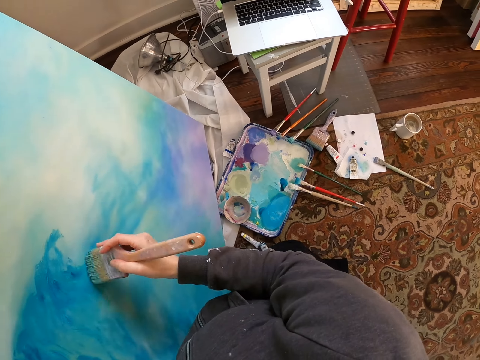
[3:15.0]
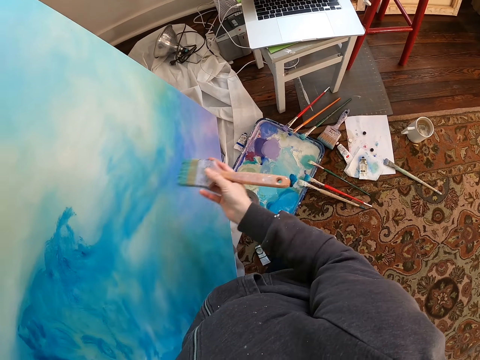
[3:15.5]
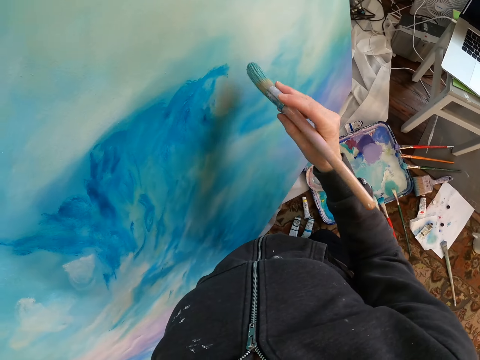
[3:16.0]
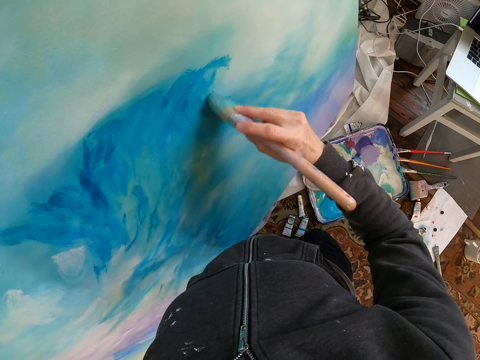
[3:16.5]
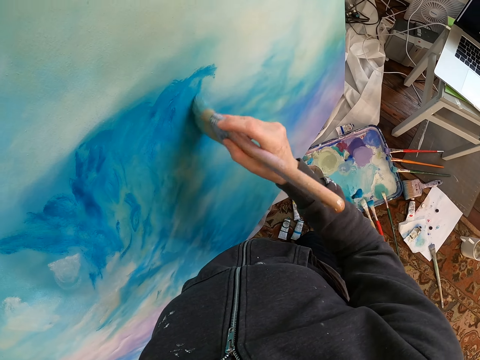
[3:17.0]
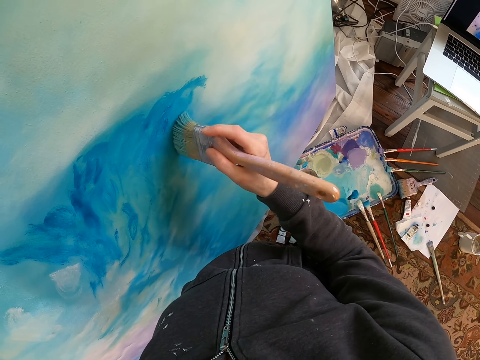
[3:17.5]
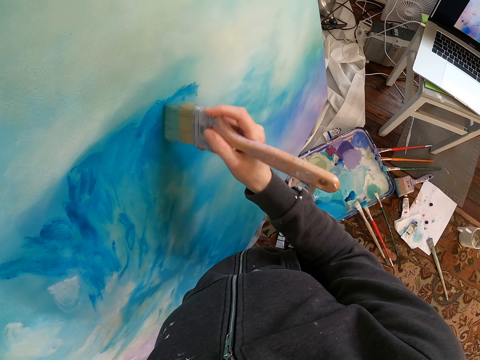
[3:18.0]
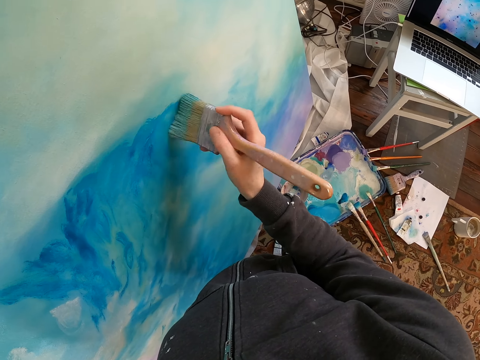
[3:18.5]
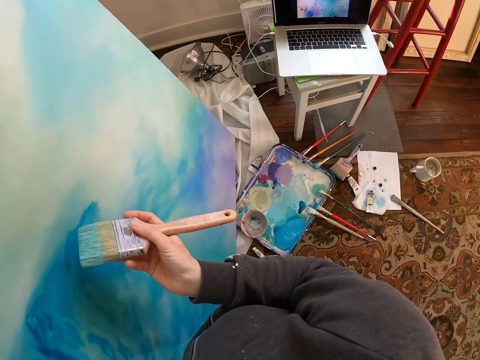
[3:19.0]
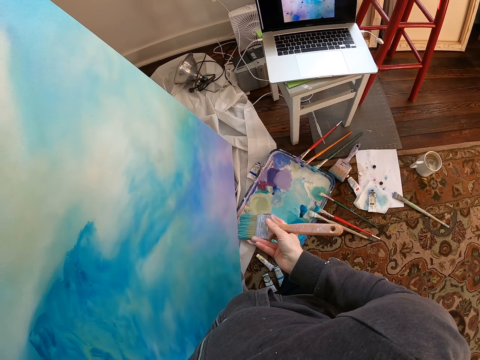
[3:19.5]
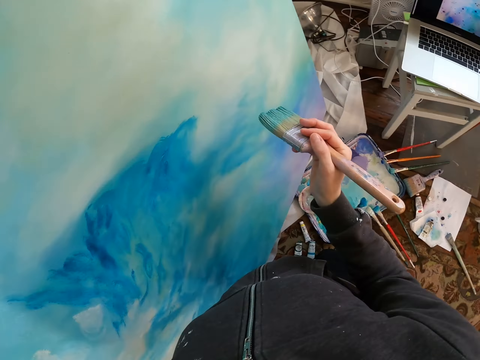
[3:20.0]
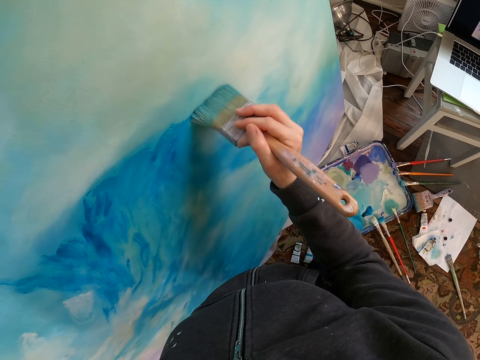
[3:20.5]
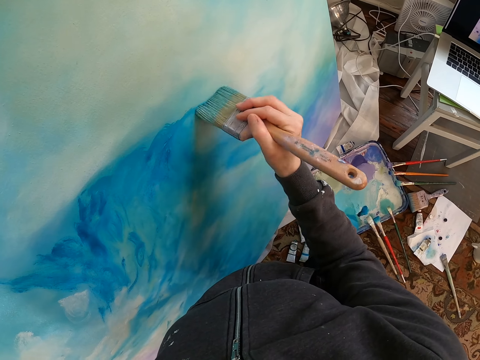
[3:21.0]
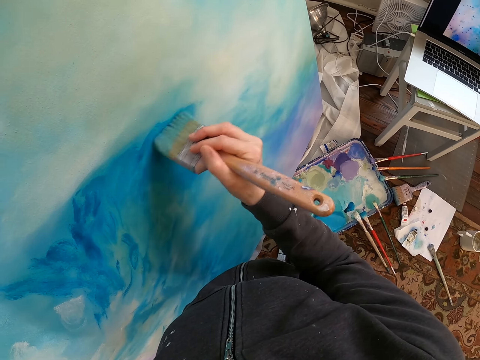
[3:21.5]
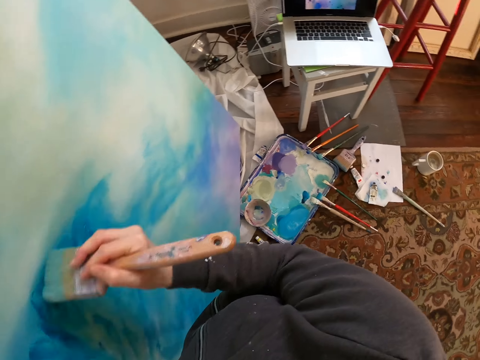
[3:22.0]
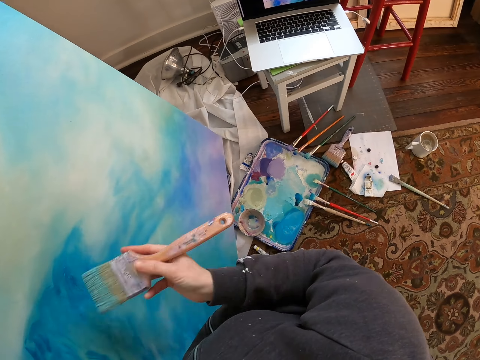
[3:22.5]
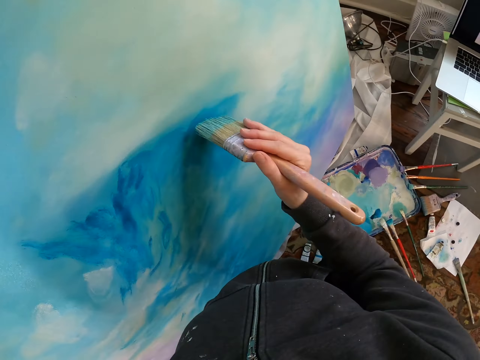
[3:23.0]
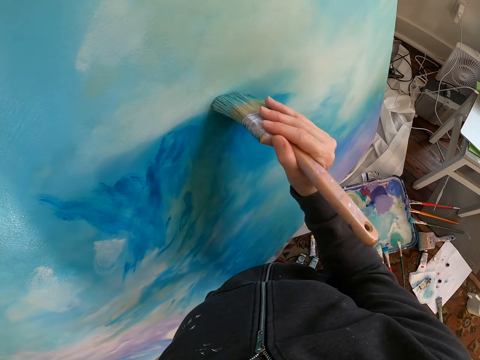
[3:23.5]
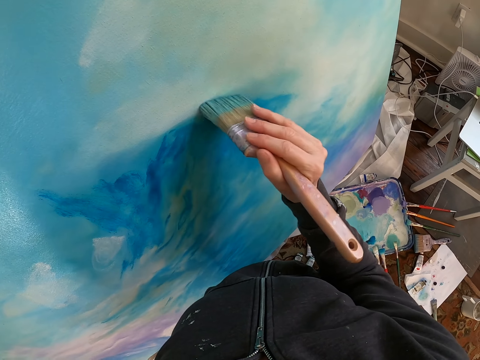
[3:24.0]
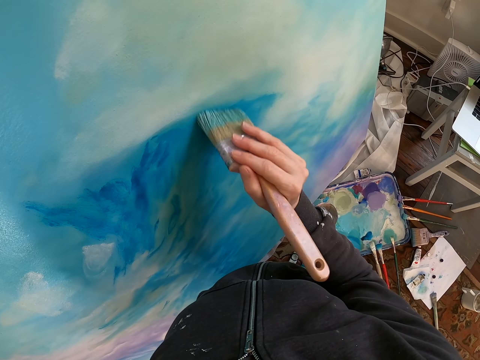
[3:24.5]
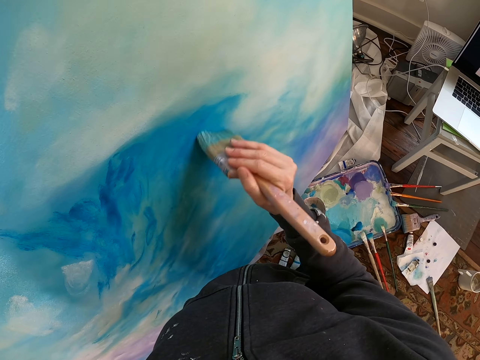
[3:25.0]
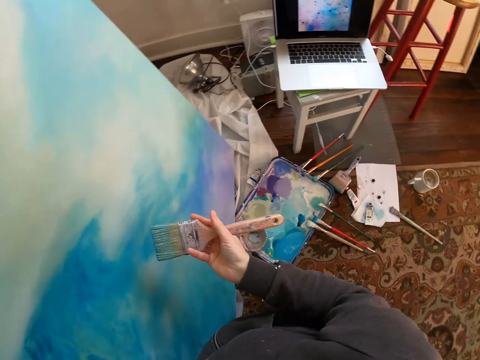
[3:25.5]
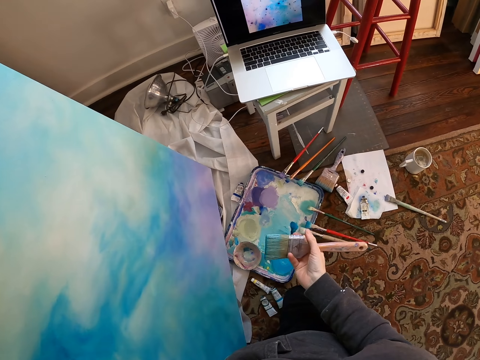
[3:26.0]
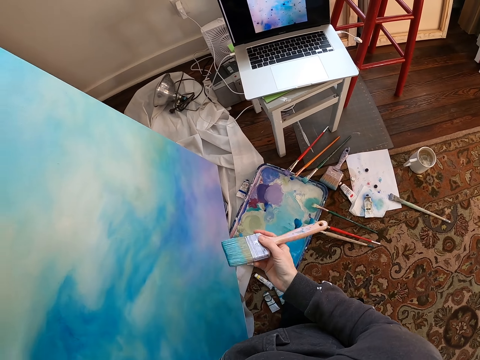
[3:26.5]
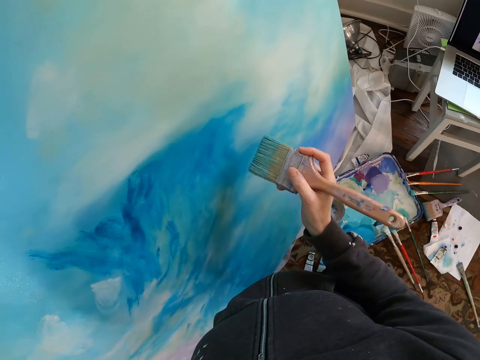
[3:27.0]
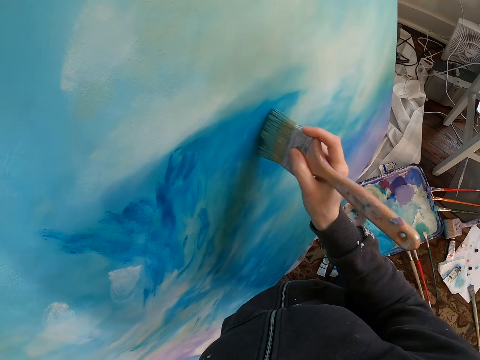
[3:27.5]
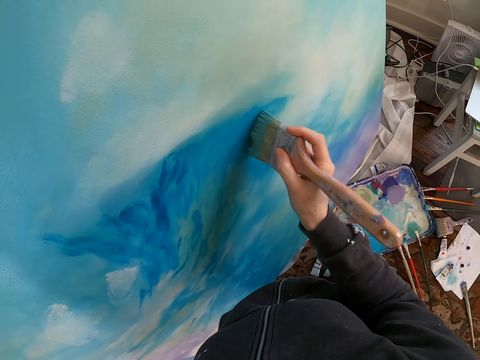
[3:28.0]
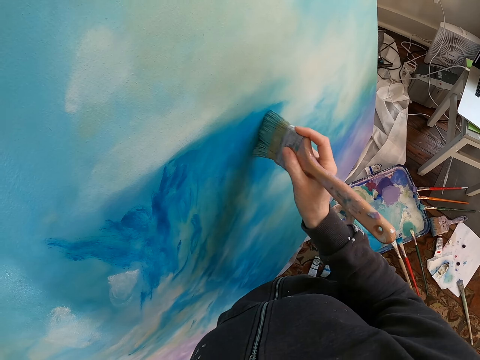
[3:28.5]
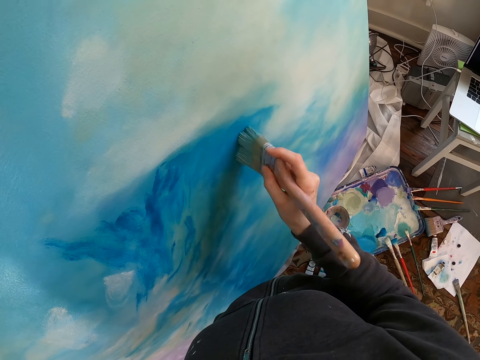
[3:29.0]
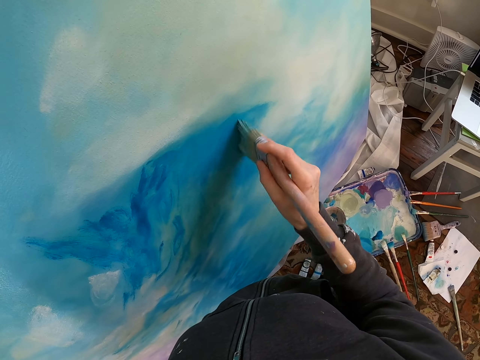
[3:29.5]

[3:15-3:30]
The camera wearer stares at a laptop. They paint a painting. They lift a brush. They stare at the laptop. They paint the painting. They stare at the laptop. They paint. They stare at the laptop. They lift the brush. They paint the painting. They stare at the laptop.

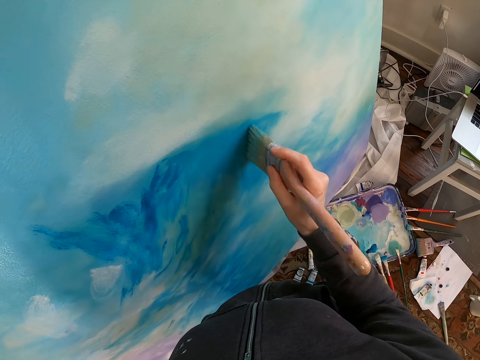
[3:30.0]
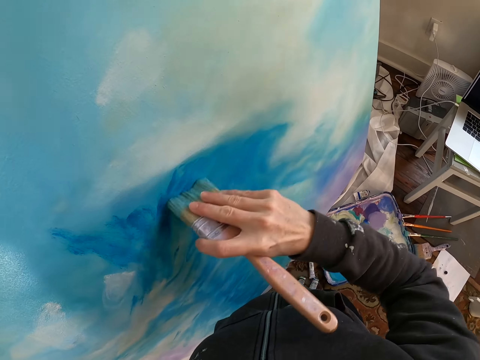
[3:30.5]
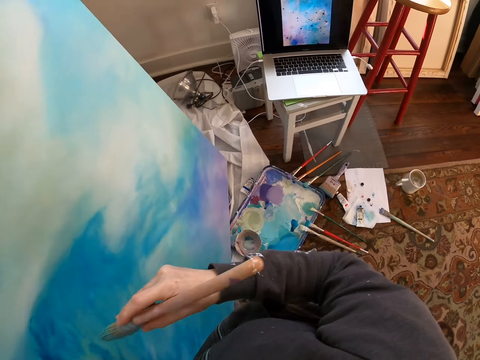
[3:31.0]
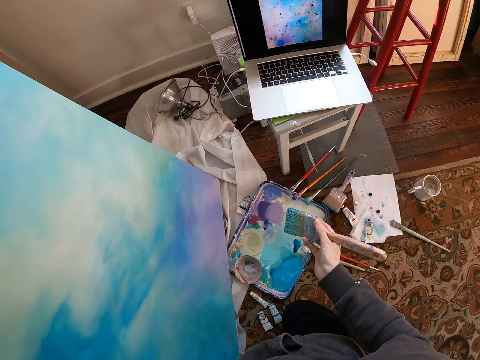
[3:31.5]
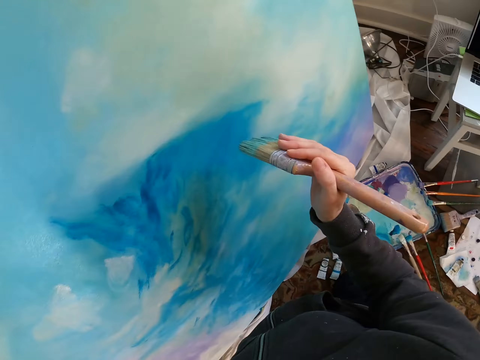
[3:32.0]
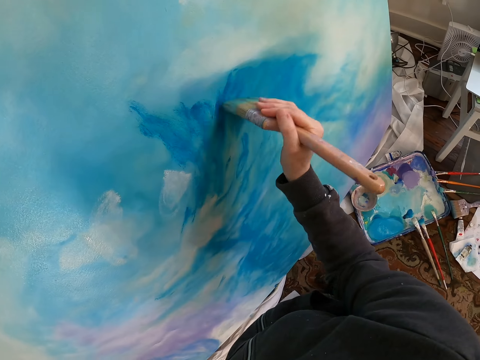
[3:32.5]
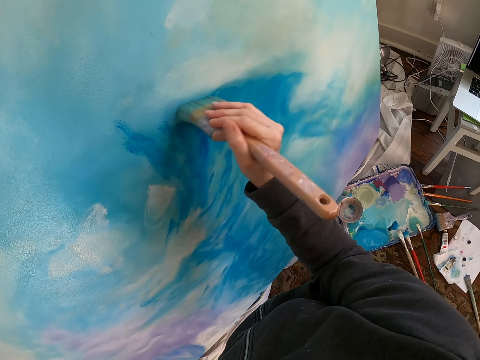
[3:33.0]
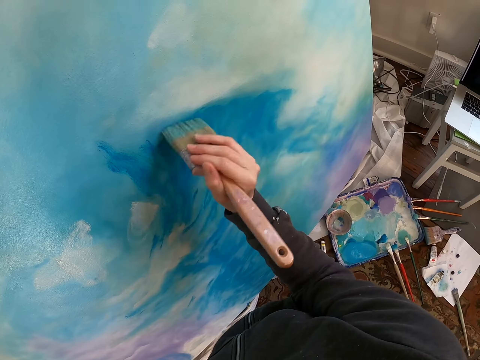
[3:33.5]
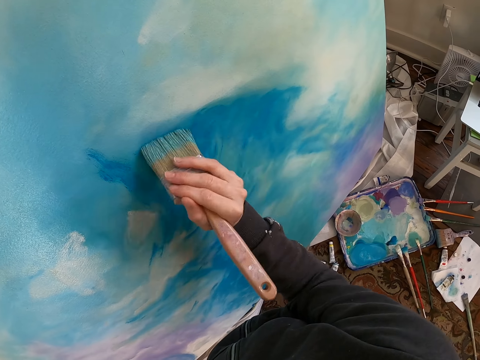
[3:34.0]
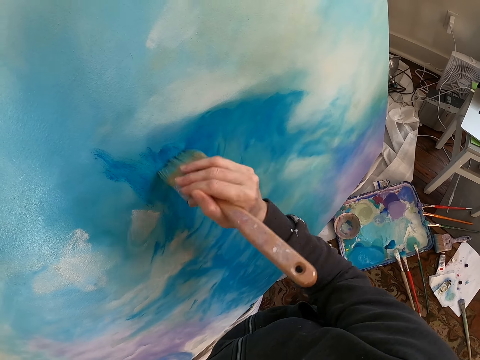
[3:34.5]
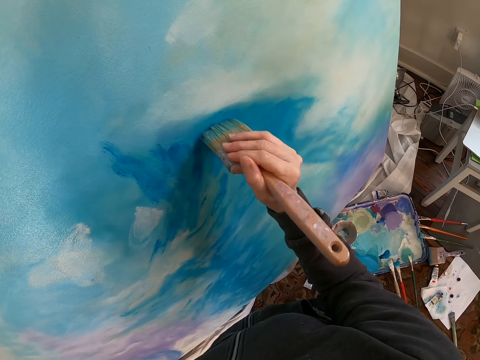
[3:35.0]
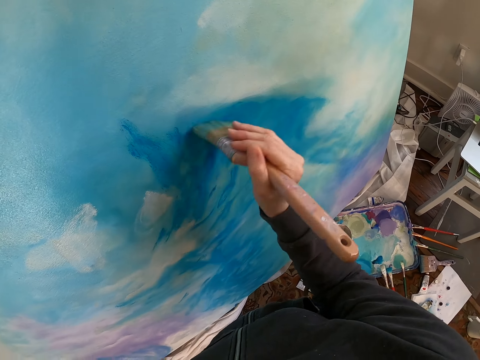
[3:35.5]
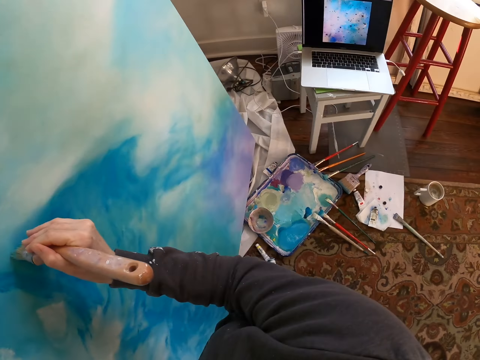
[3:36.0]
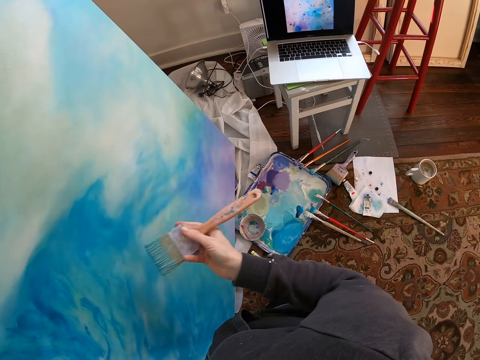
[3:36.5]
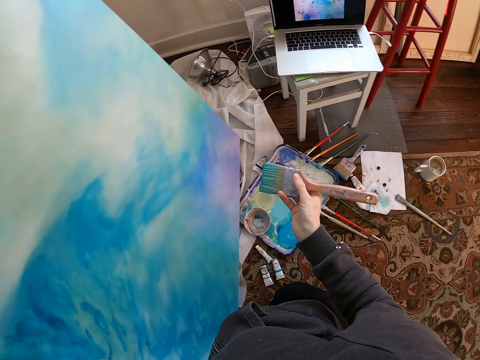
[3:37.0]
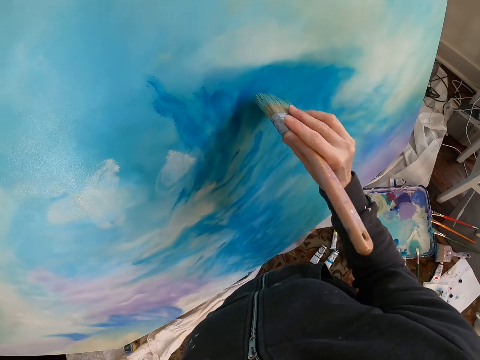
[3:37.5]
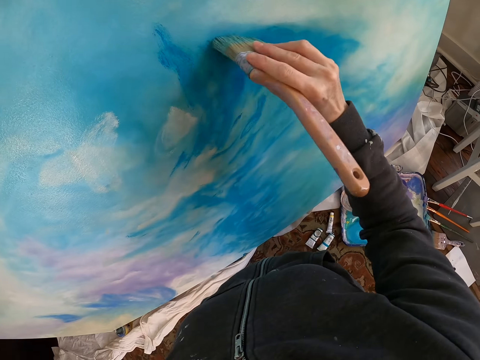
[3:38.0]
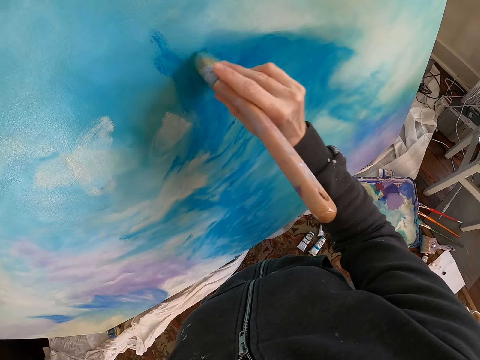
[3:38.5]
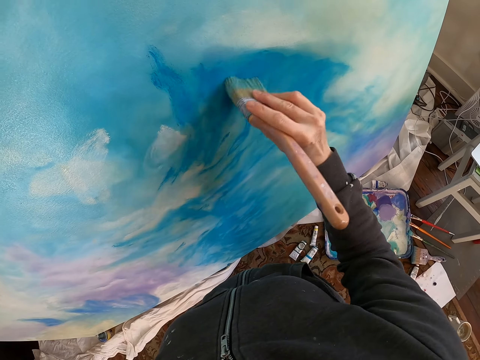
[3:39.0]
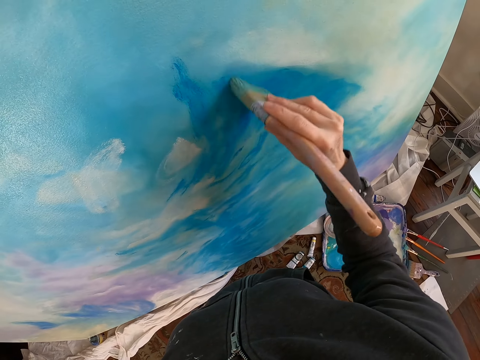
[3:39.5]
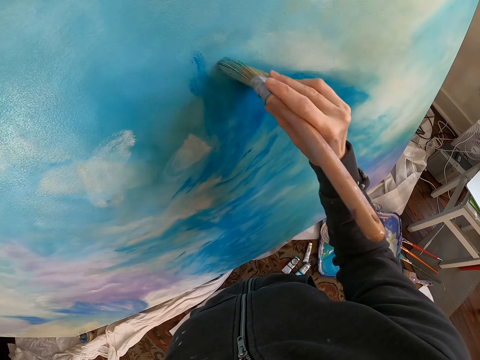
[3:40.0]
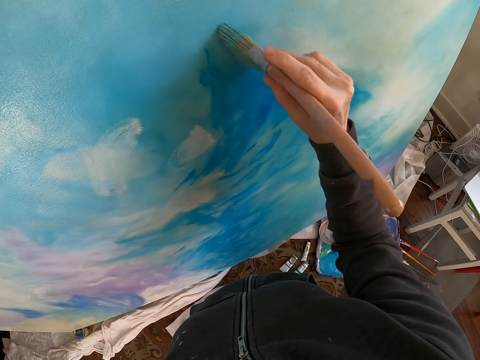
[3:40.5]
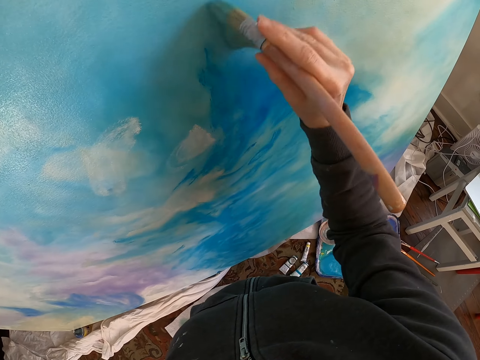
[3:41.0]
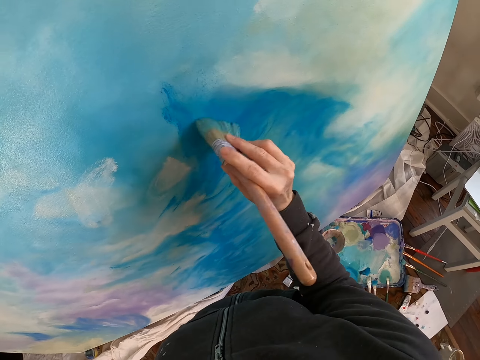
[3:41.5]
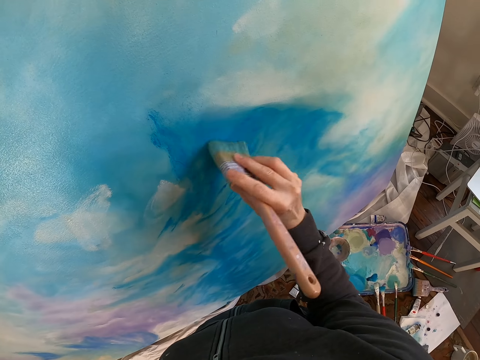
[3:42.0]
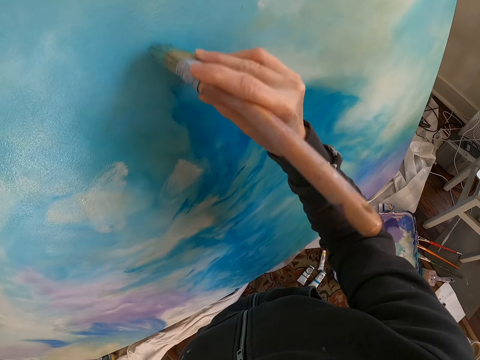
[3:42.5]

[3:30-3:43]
The camera wearer paints. They lift a brush. They stare at a laptop. They paint a painting. They stare at the laptop. They lift the brush. They paint the painting.
